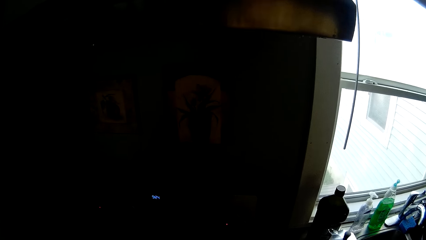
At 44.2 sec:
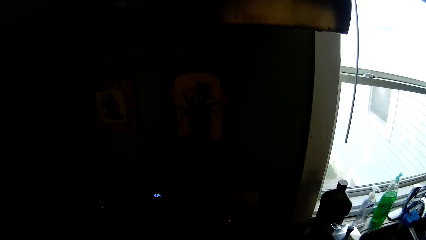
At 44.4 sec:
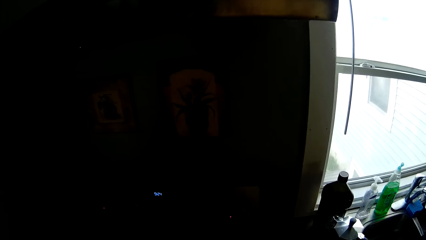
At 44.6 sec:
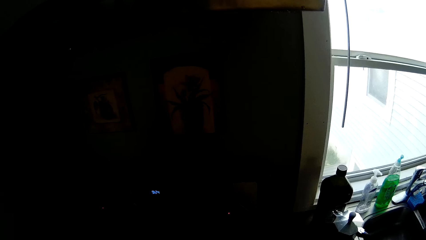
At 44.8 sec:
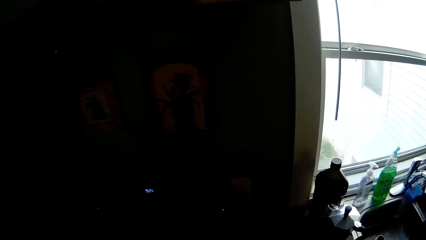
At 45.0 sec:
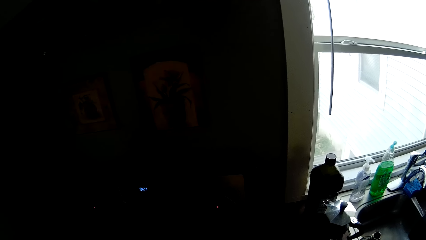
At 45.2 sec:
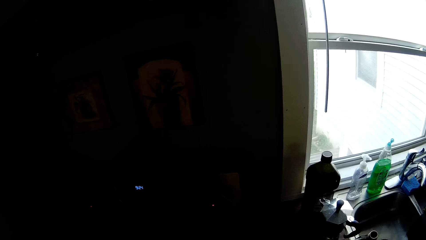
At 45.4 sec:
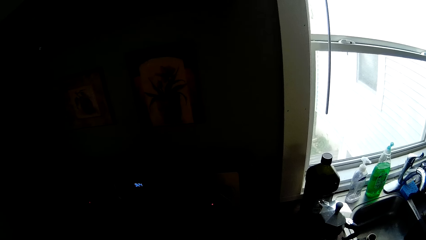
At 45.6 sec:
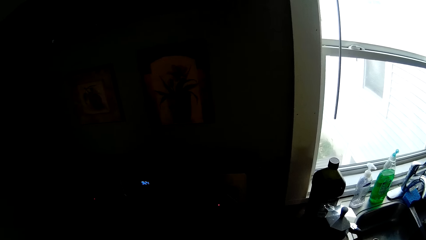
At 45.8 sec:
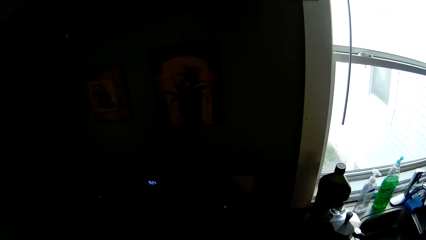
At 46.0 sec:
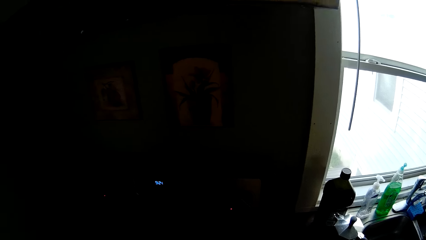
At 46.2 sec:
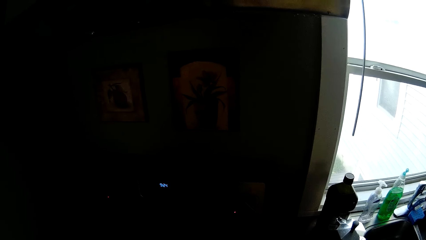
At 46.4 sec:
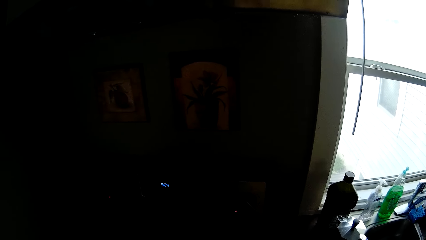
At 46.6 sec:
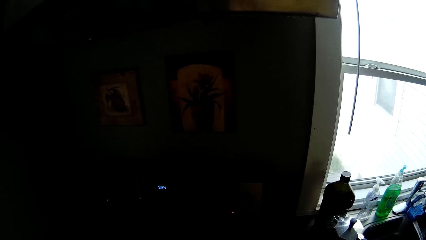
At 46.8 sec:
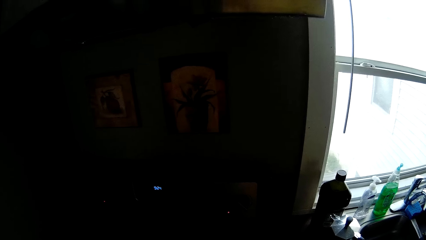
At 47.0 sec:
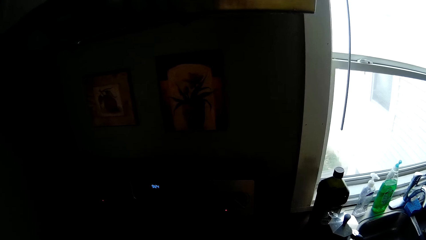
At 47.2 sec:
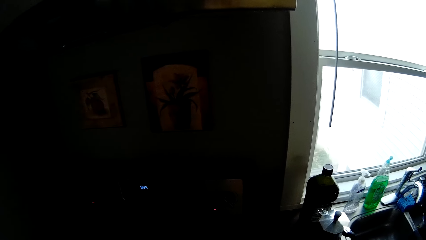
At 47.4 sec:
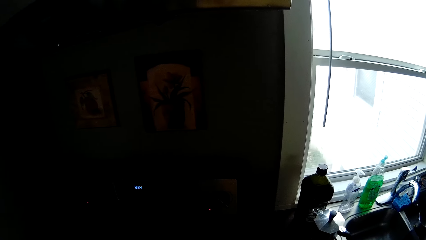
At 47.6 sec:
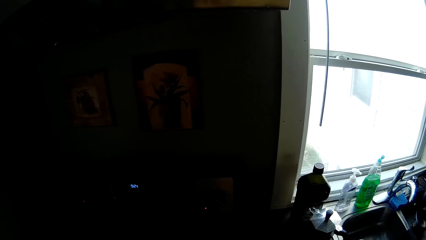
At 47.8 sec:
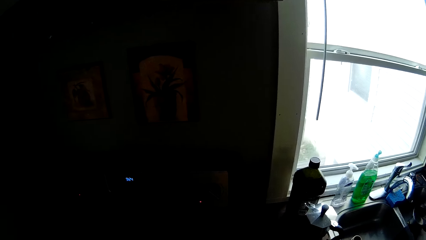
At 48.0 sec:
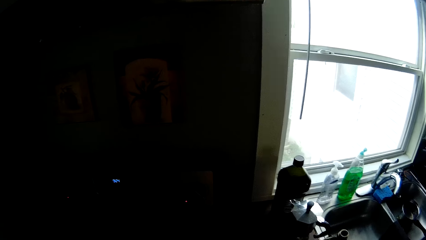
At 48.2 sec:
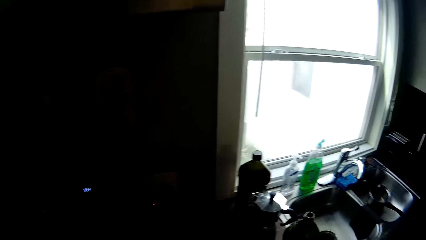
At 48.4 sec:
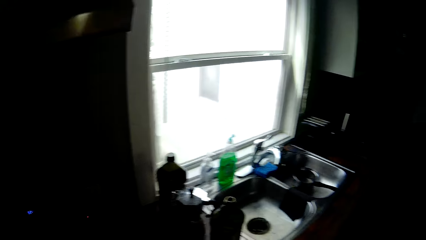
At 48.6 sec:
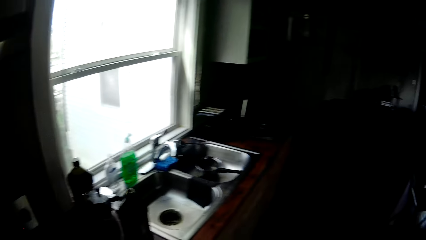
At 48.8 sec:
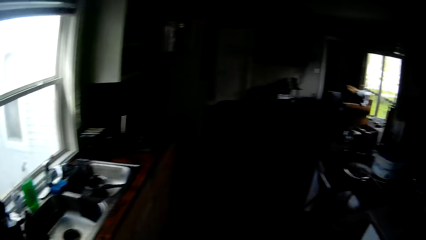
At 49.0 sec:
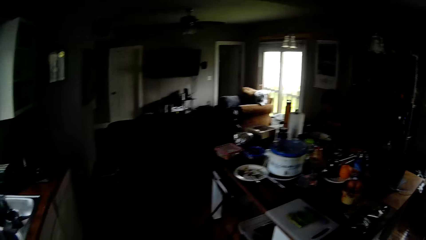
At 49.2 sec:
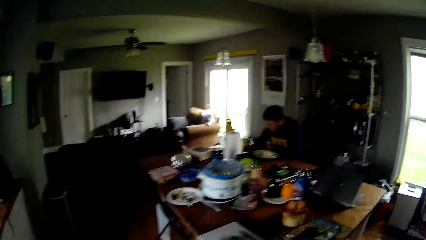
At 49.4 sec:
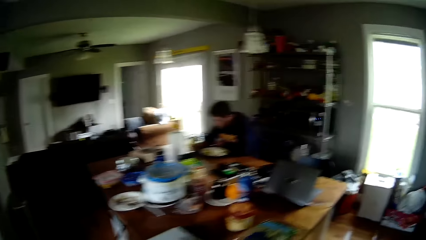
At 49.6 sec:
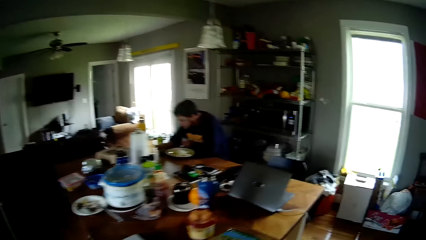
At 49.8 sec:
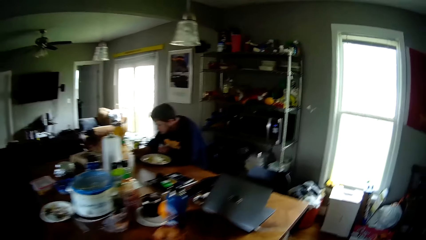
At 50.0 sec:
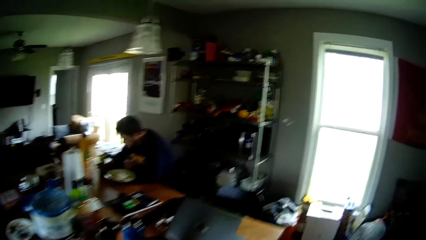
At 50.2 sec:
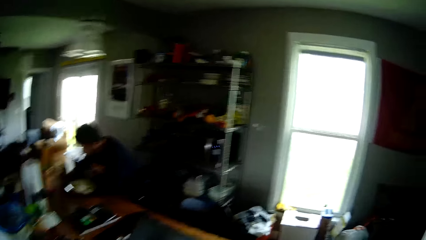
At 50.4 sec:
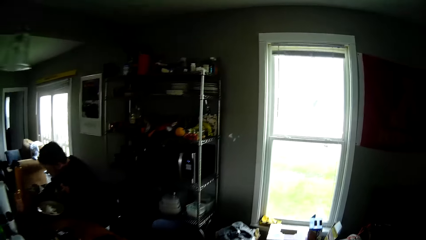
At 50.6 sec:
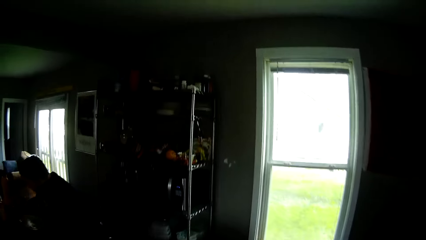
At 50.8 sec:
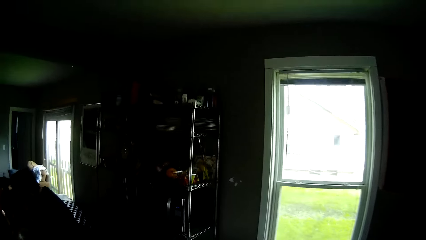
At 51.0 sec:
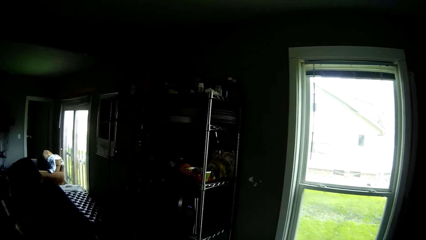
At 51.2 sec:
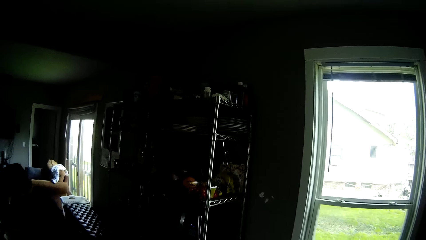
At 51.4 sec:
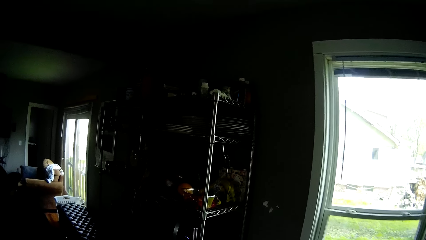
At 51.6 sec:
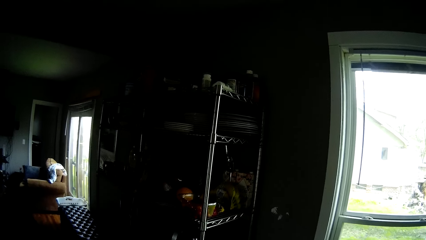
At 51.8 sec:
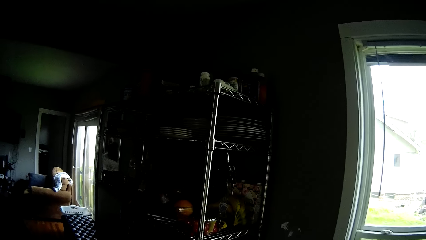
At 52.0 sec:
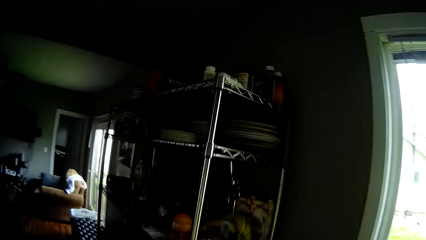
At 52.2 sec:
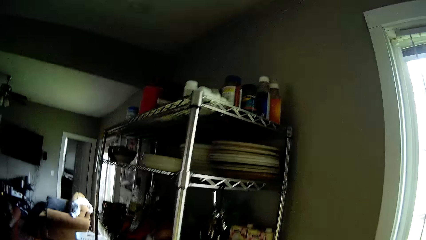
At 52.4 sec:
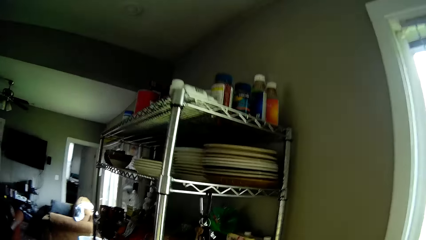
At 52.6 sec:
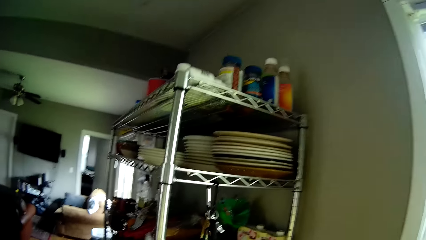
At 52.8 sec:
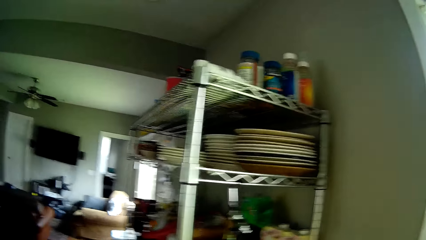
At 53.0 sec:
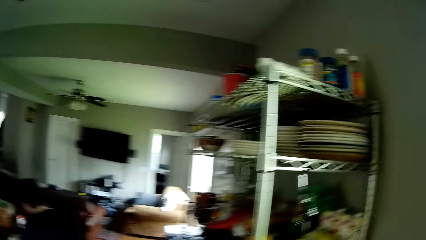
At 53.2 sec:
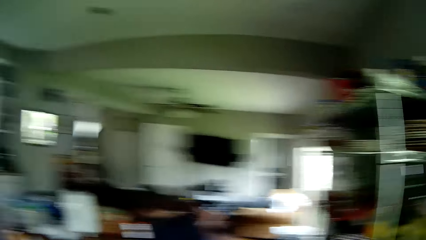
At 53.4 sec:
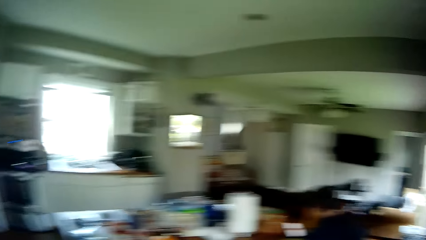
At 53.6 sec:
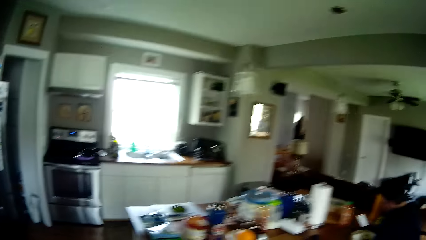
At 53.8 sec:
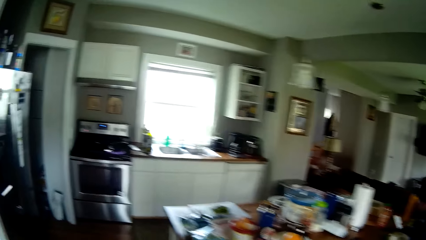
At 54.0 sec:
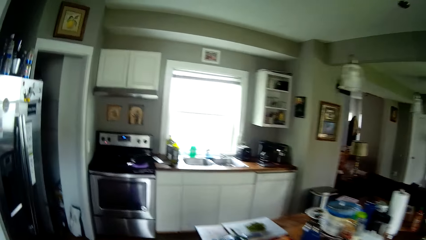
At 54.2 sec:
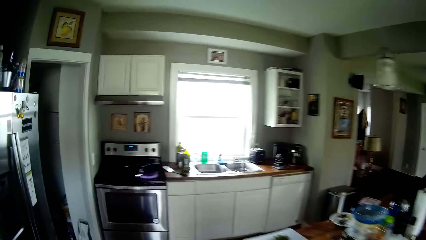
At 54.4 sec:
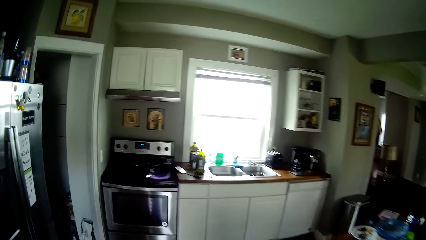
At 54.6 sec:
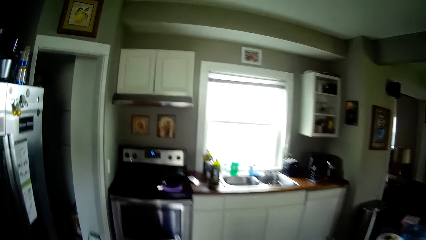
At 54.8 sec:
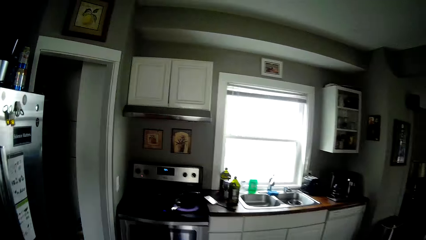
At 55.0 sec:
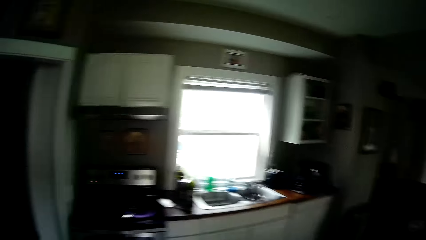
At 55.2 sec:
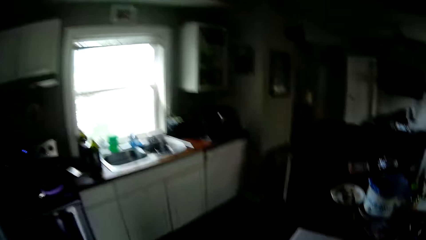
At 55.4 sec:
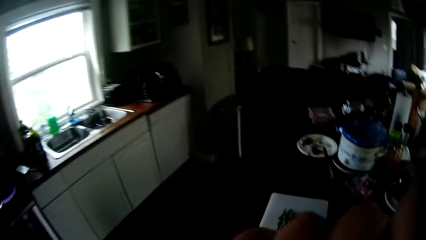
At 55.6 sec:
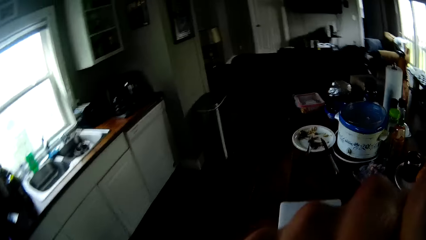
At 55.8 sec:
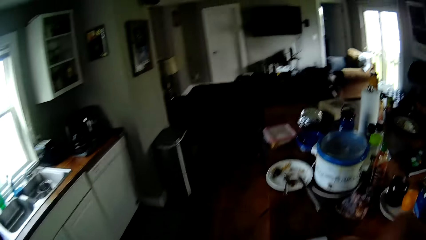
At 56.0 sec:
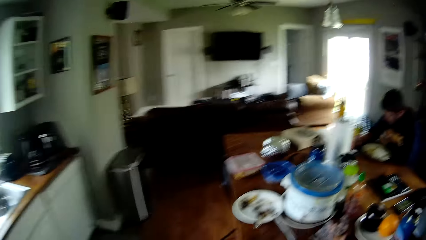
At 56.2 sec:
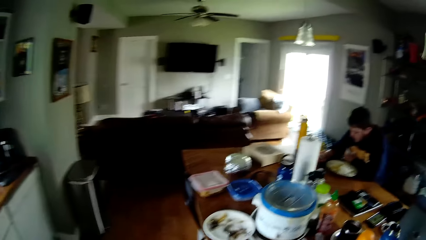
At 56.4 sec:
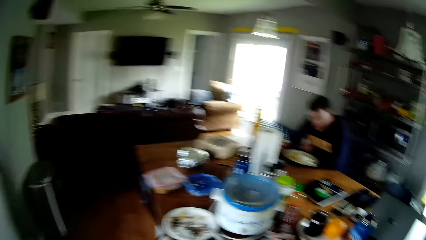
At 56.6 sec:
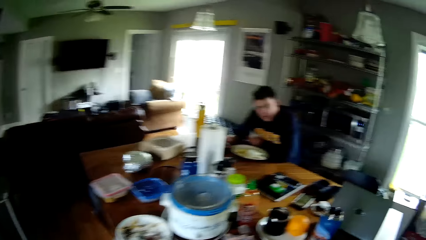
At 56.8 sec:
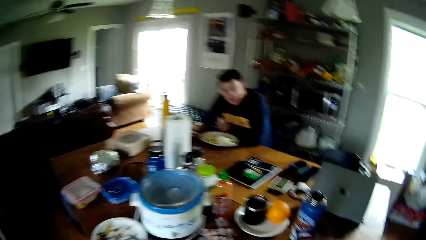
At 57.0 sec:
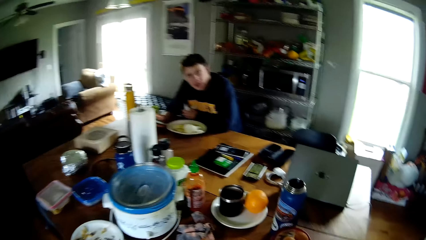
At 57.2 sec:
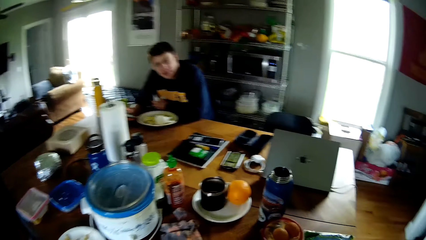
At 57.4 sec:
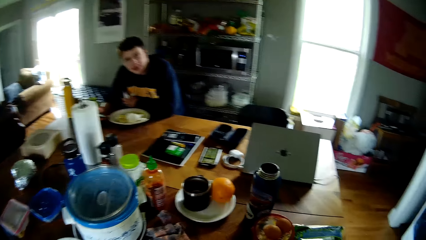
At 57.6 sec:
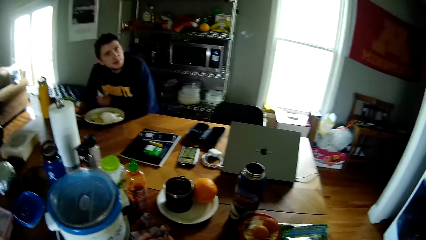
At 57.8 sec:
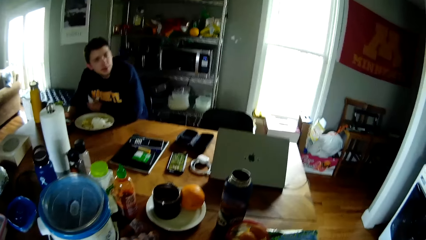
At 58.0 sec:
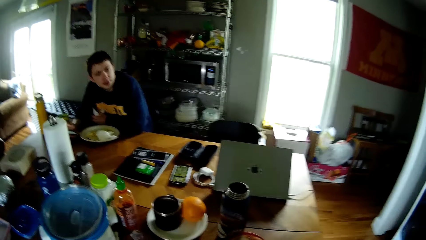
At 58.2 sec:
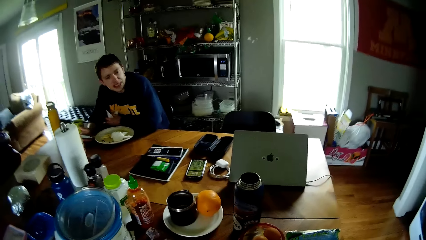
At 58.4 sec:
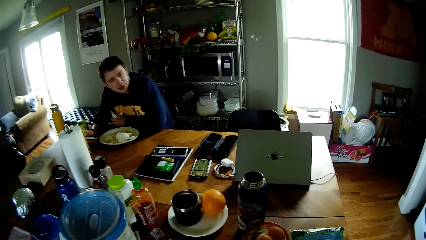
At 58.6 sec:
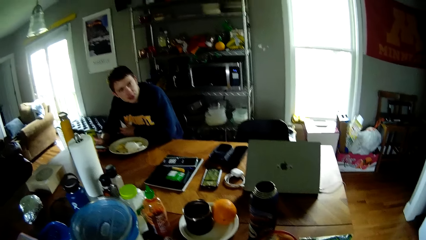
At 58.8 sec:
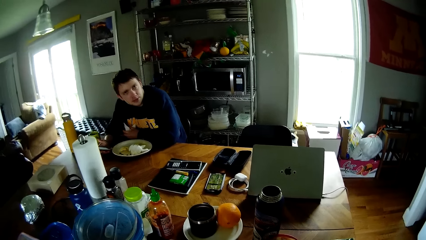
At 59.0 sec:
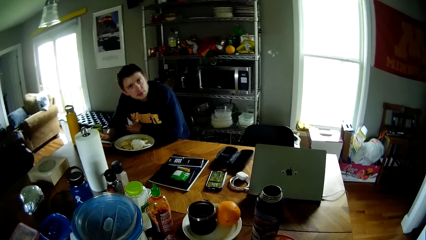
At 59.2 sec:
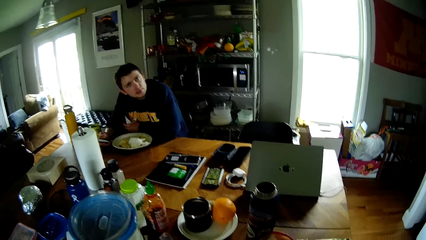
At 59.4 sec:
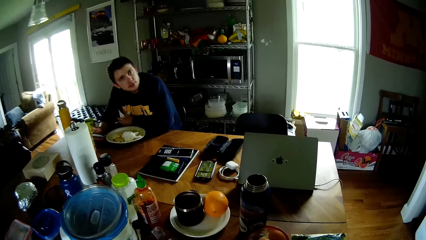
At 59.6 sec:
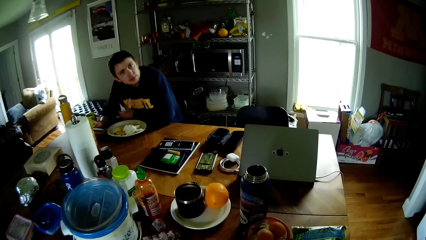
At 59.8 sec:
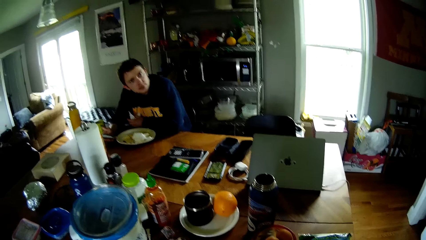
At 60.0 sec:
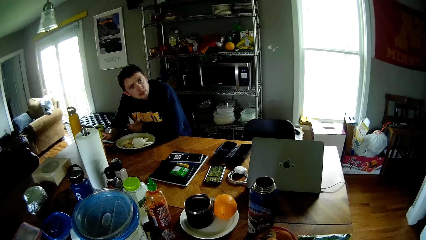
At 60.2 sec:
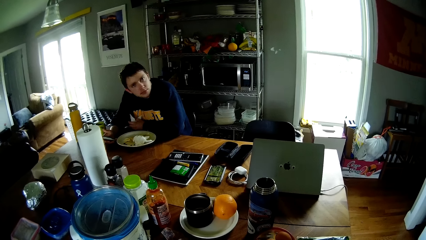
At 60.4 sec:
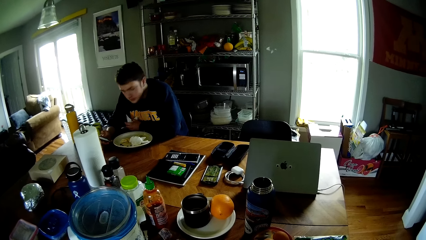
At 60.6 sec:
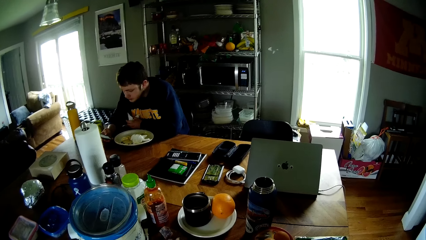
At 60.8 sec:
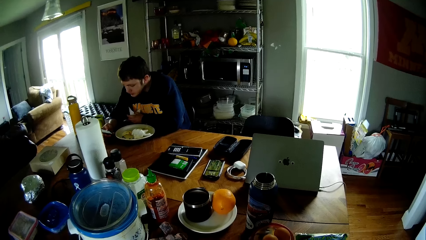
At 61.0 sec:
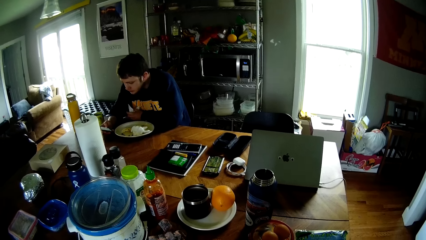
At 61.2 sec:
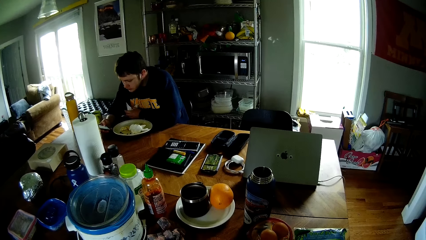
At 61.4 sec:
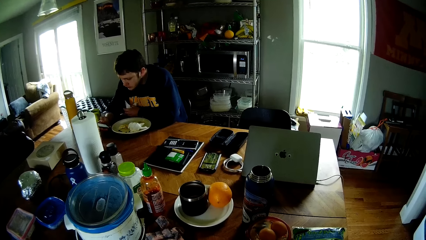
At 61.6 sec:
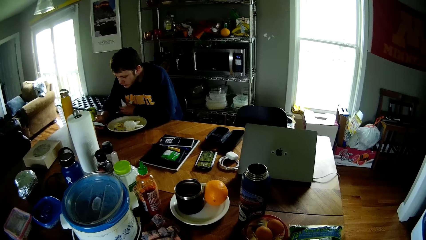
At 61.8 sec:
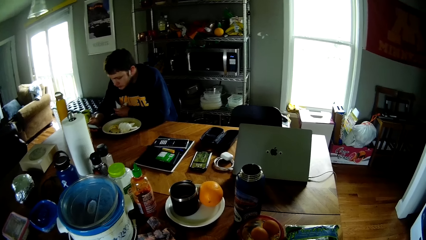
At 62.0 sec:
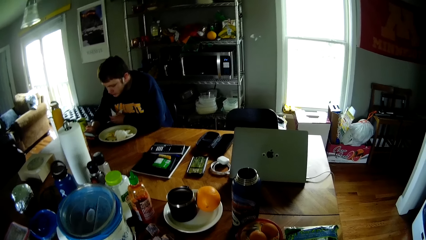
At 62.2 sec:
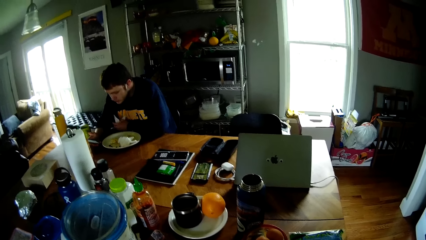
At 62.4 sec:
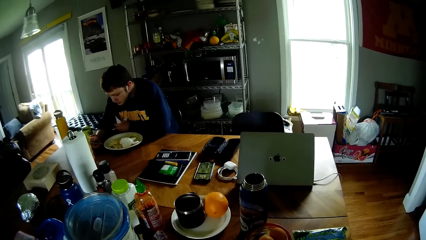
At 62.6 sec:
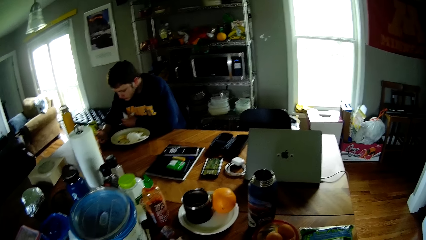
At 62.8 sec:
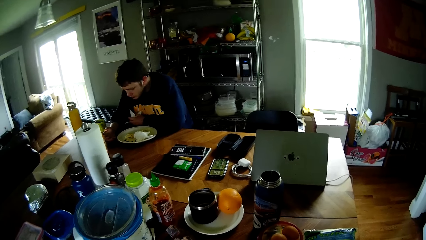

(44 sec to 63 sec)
The camera wearer walks towards a plate rack. They walk to the kitchen counter. They converse with the man. The man holds the phone with the right hand and presses the phone with his right hand.
